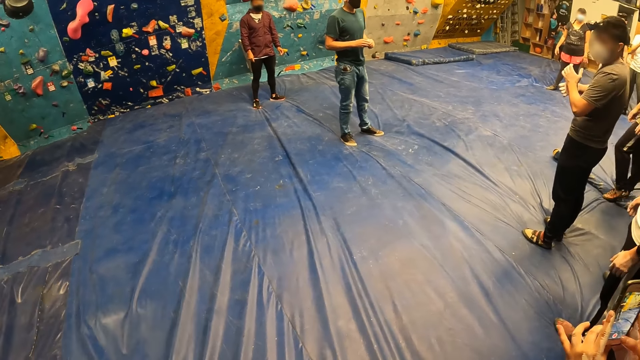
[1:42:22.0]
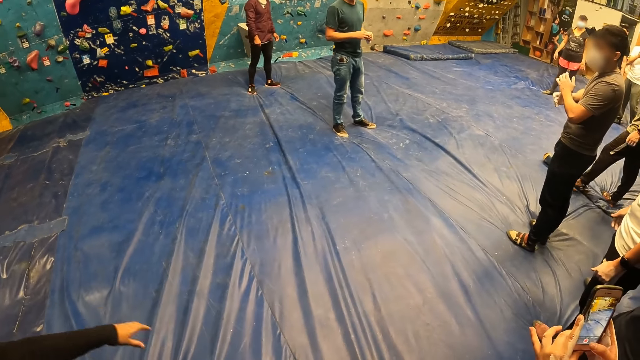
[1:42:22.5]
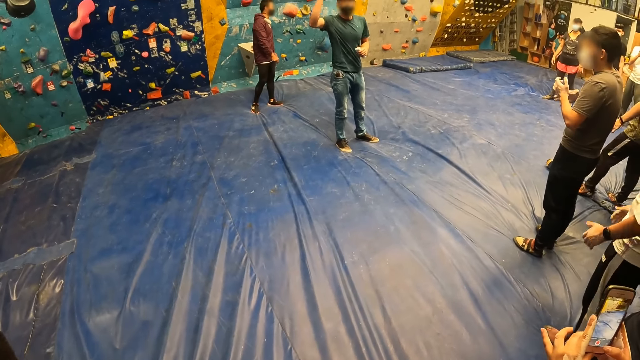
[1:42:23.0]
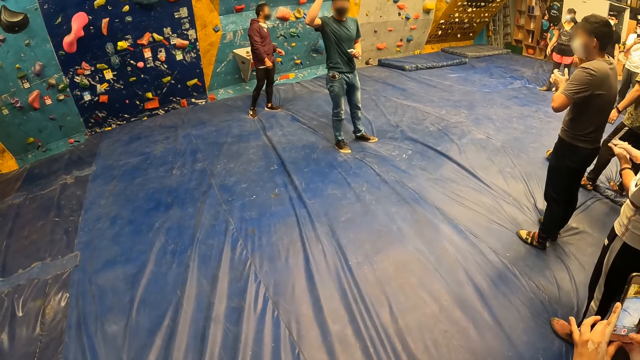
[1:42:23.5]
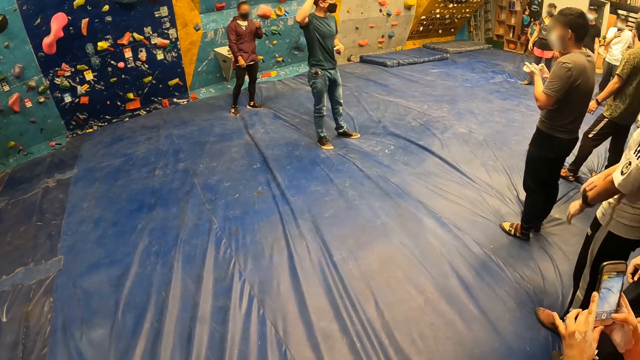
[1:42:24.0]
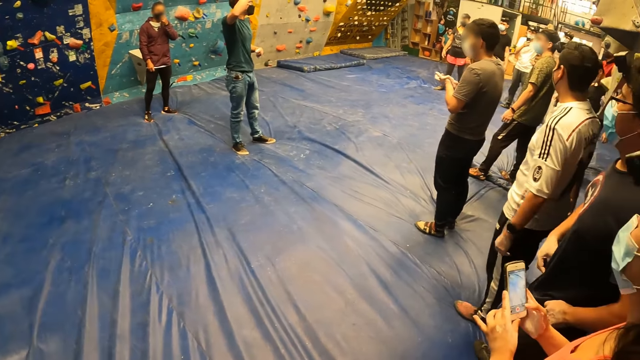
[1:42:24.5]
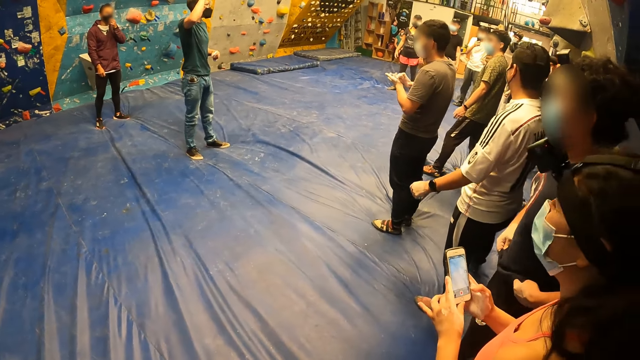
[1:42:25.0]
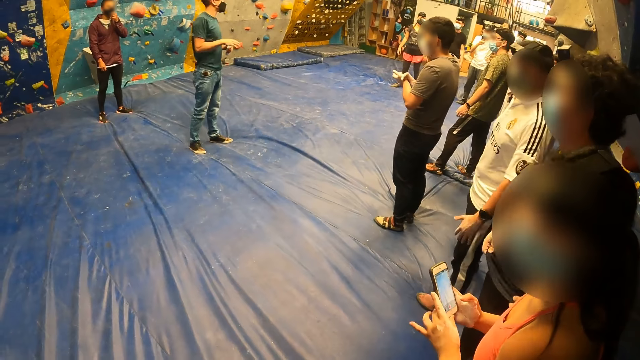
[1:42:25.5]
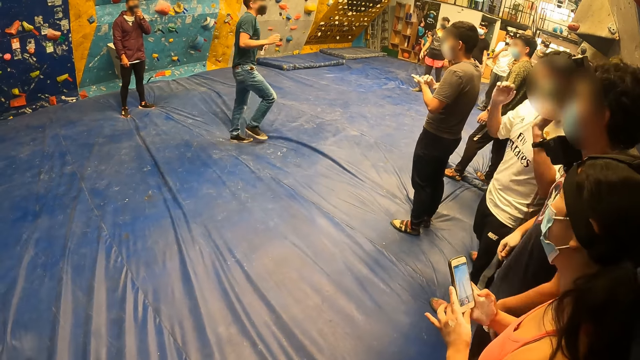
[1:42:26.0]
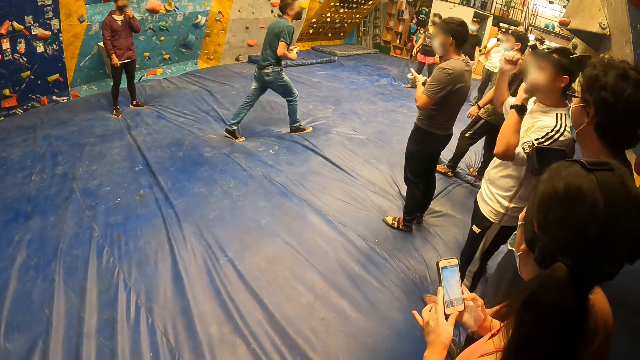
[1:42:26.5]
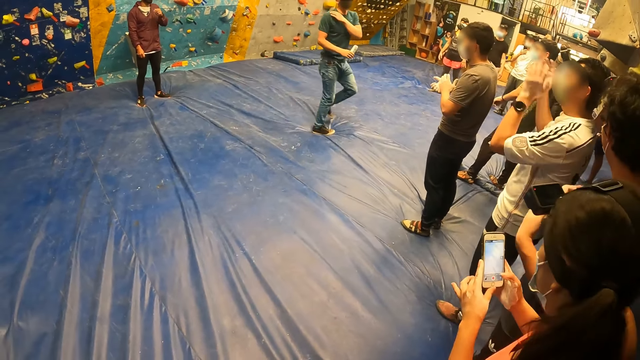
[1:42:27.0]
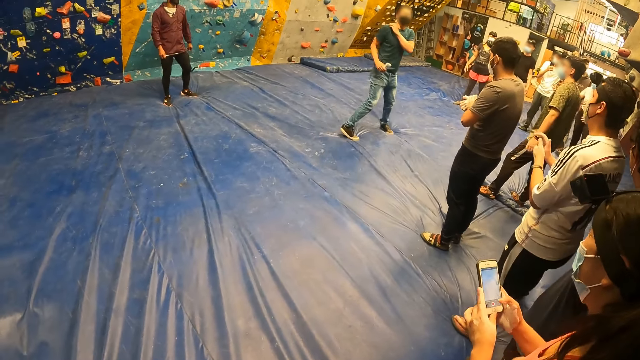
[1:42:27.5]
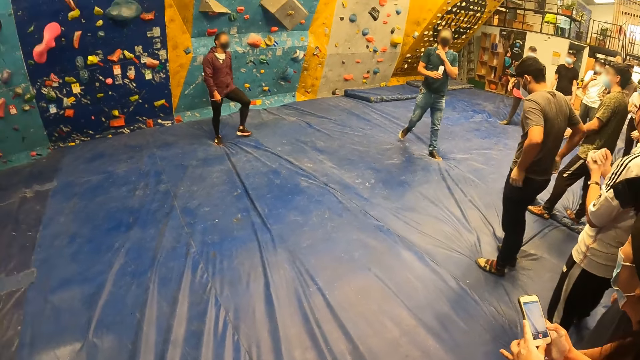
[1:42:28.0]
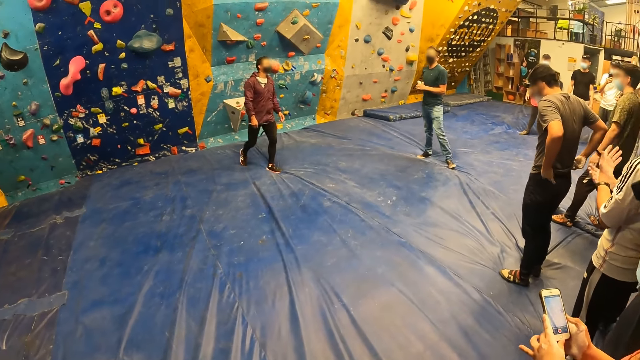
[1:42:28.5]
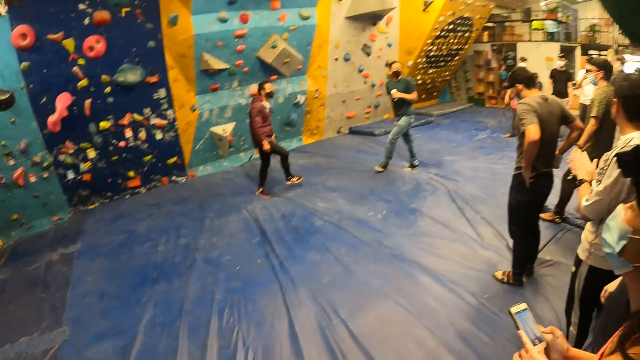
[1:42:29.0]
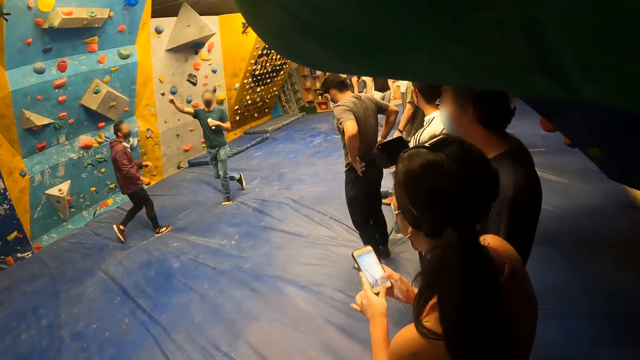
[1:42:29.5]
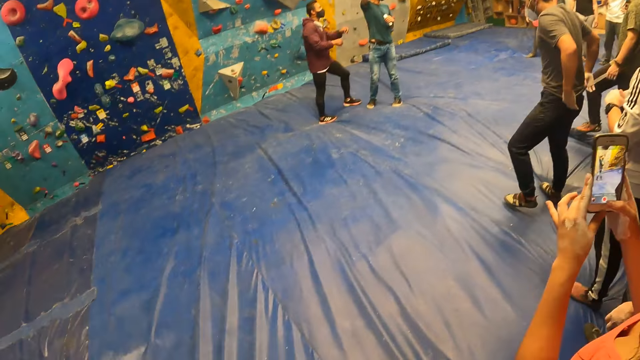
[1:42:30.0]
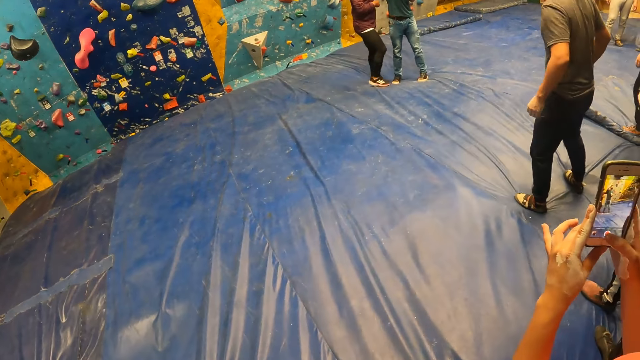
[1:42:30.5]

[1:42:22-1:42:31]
The camera wearer looks around. A person walks across the room.

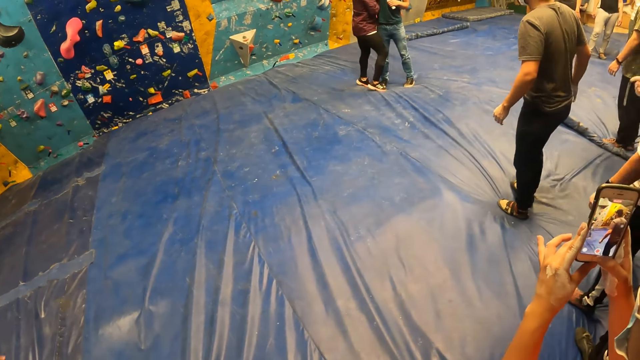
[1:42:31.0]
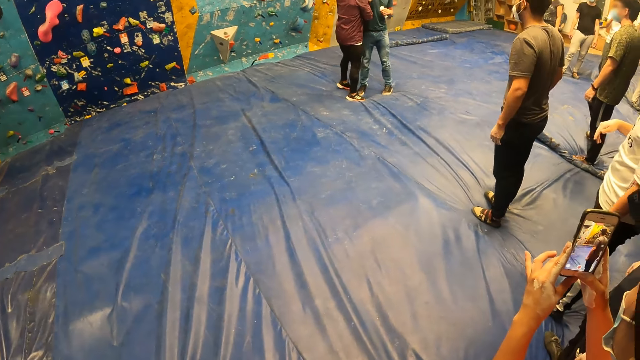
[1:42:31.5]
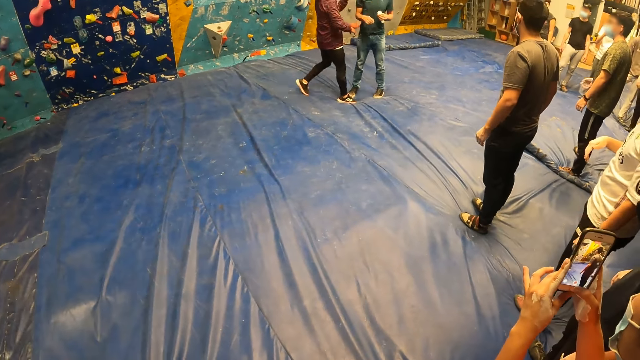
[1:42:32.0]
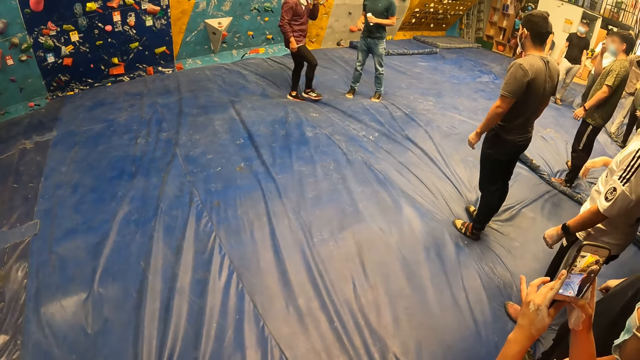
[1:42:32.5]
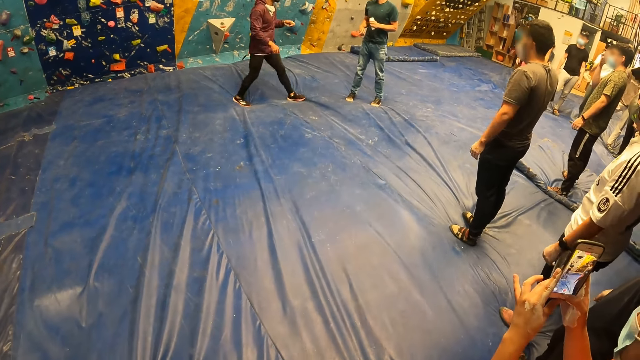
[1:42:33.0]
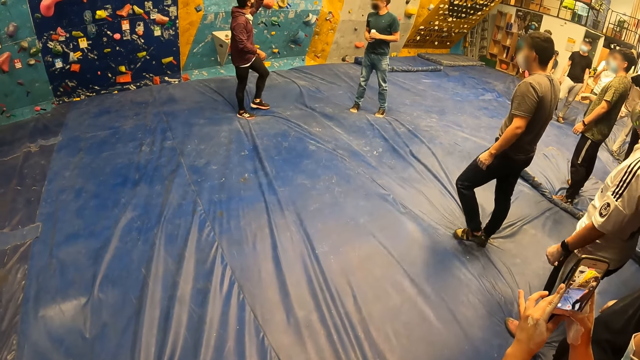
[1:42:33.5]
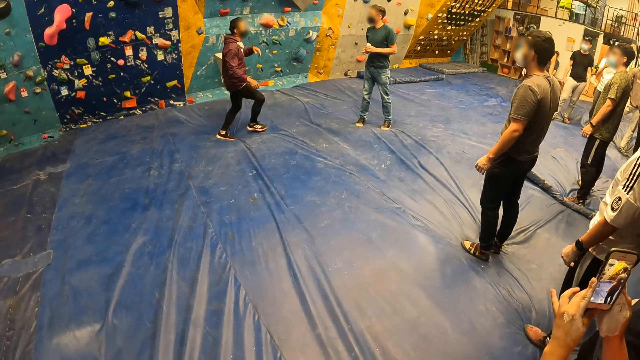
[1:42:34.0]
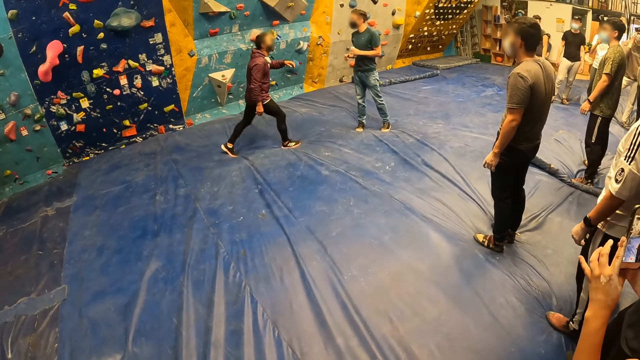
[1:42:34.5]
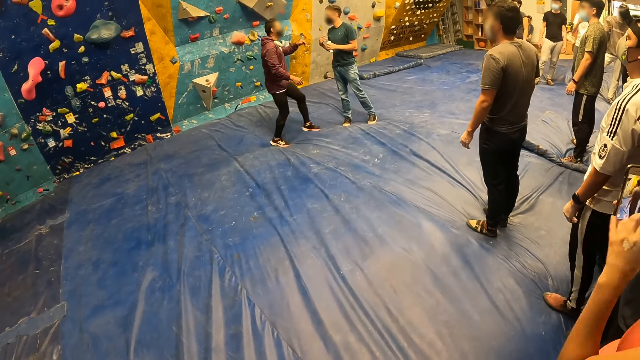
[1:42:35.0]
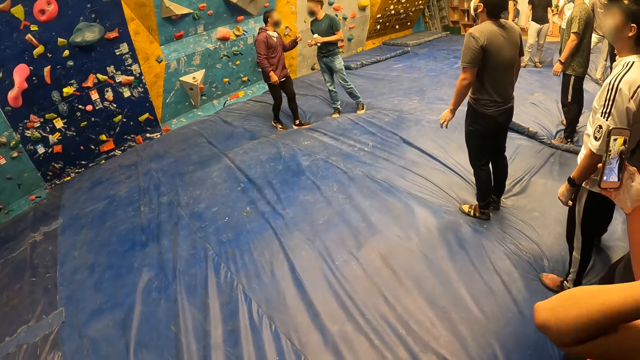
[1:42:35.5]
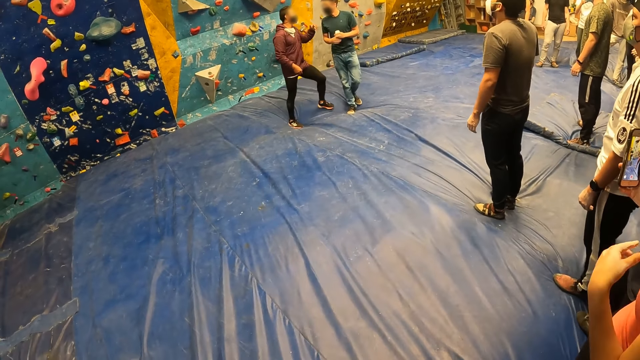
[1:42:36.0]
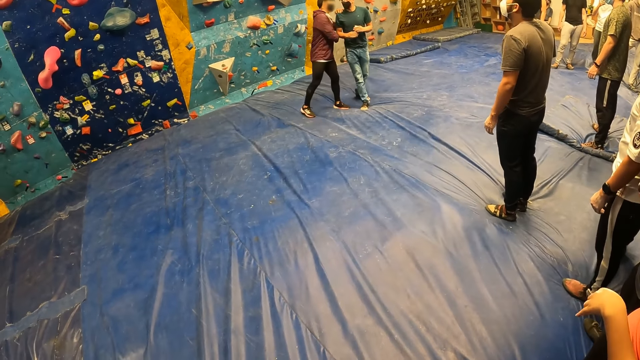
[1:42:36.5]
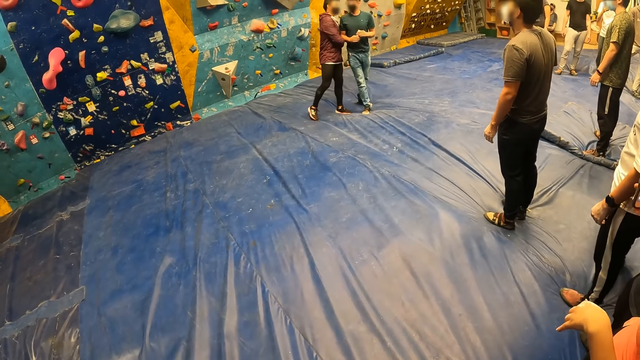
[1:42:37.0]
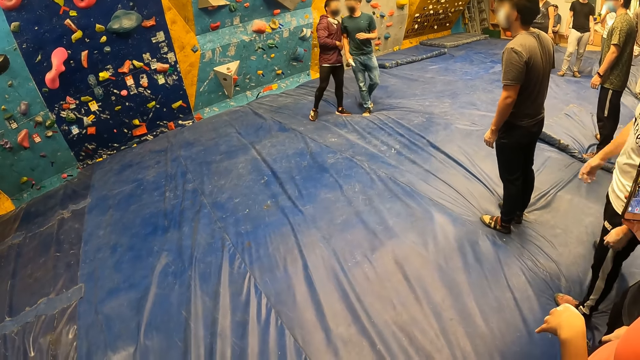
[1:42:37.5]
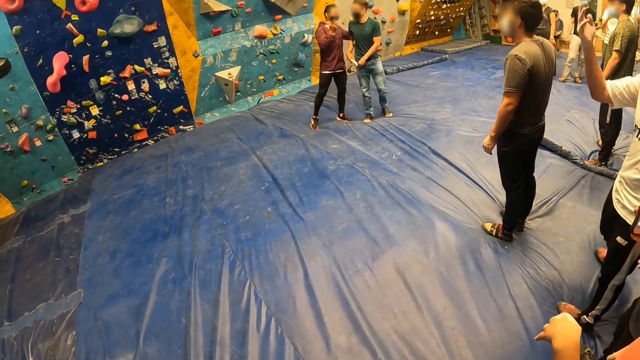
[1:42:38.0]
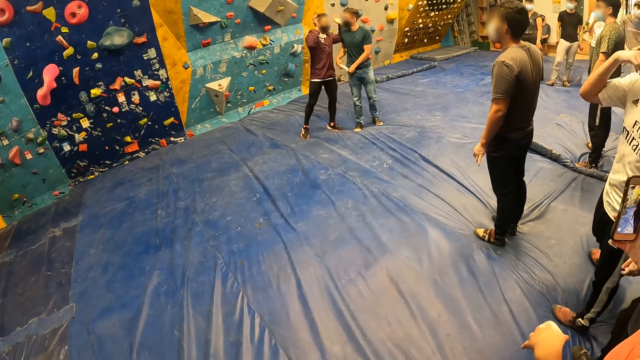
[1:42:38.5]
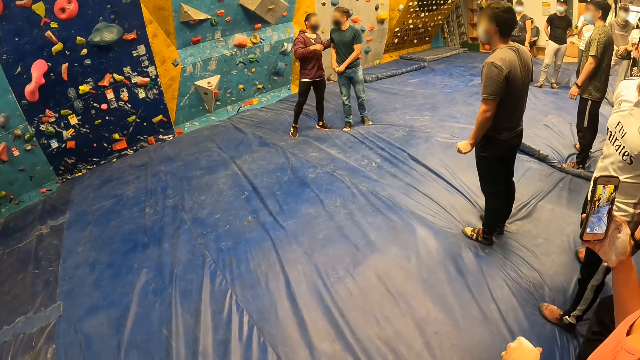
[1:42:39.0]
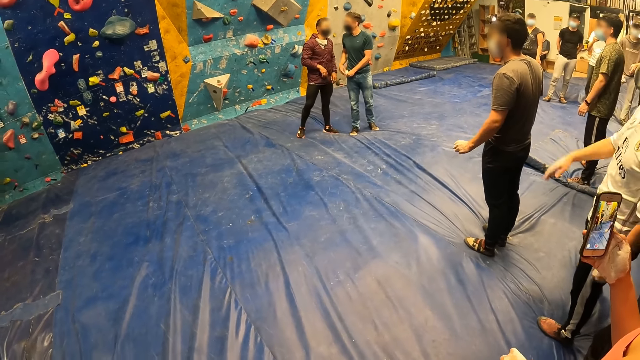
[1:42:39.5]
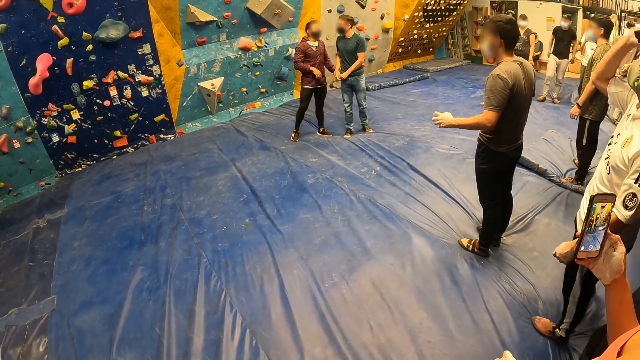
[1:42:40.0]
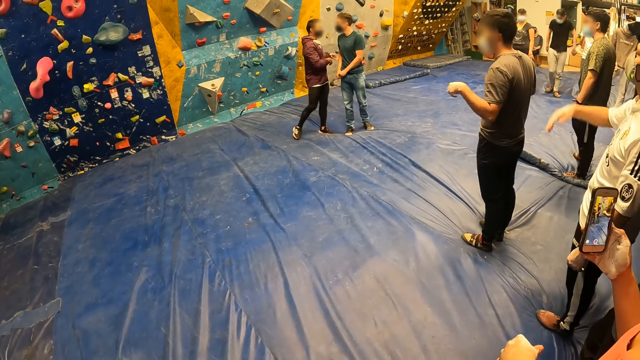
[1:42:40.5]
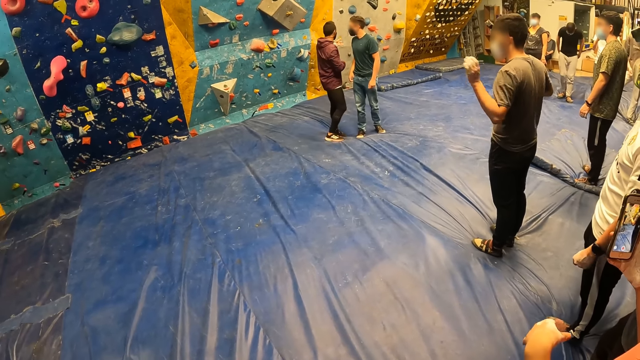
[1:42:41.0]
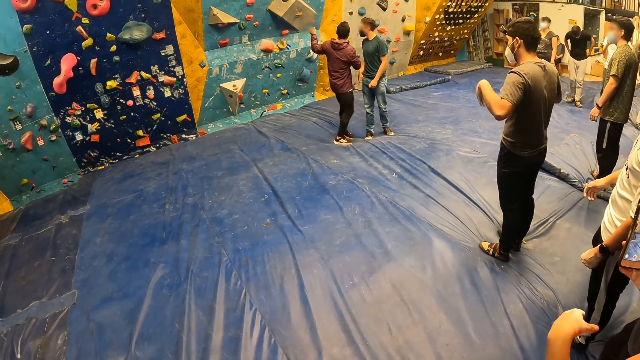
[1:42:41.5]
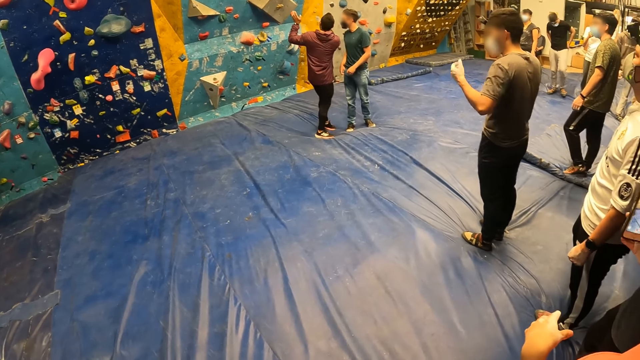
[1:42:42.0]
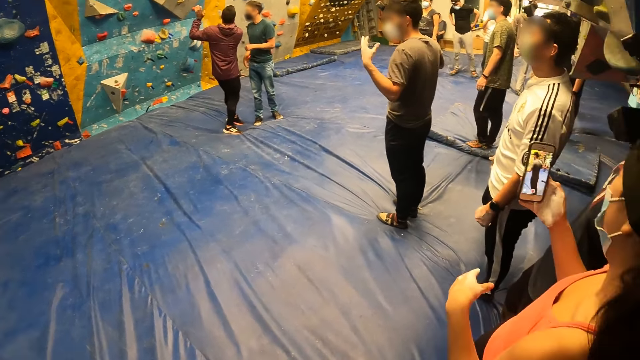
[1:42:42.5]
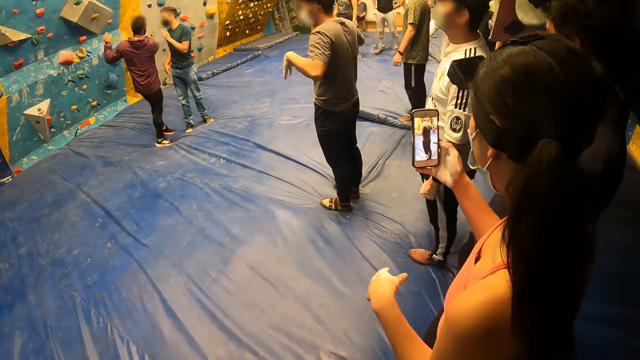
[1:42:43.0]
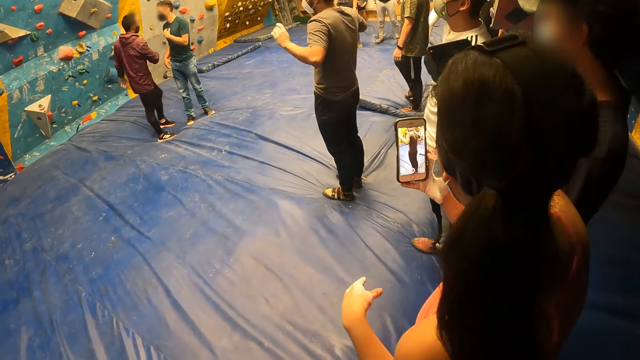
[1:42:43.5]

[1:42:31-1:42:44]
A person steps backwards. A man interacts with another man. The person walks towards another person.
